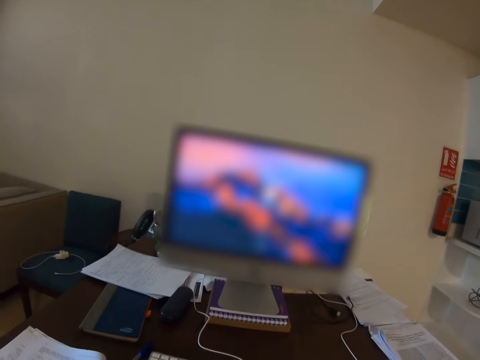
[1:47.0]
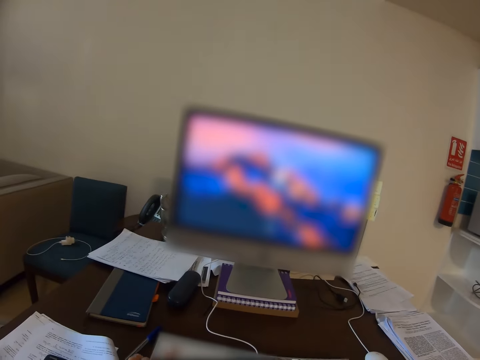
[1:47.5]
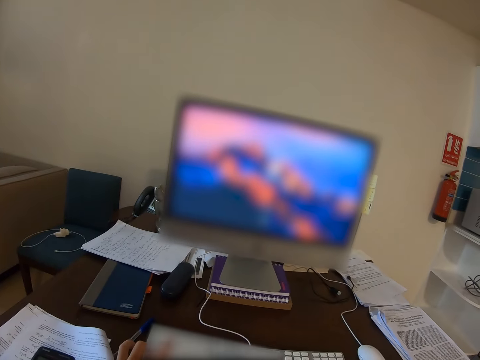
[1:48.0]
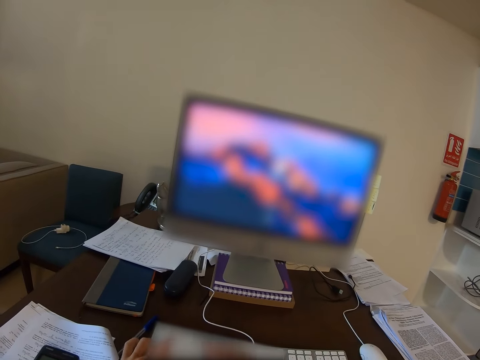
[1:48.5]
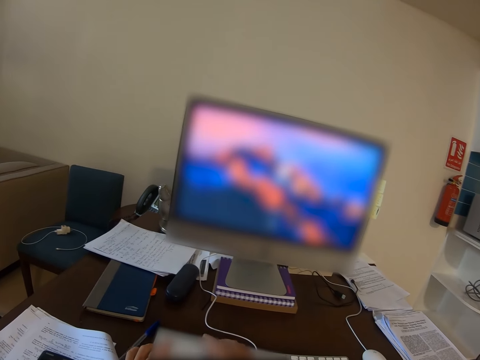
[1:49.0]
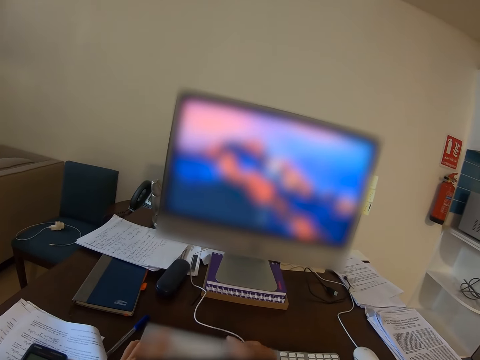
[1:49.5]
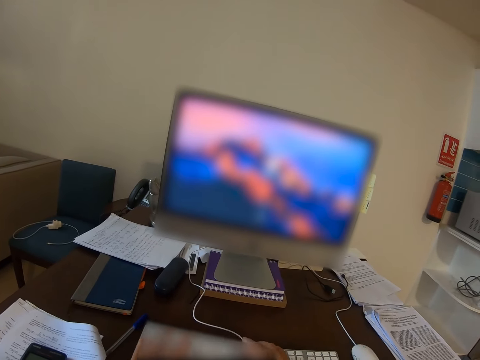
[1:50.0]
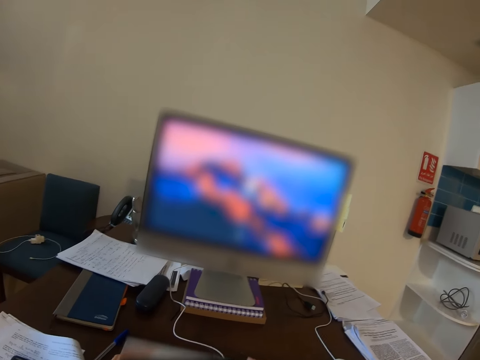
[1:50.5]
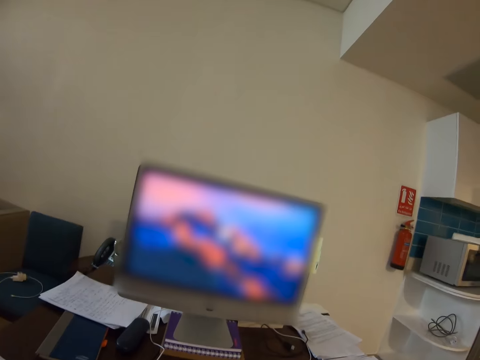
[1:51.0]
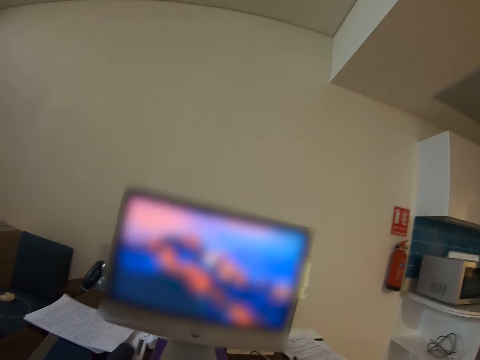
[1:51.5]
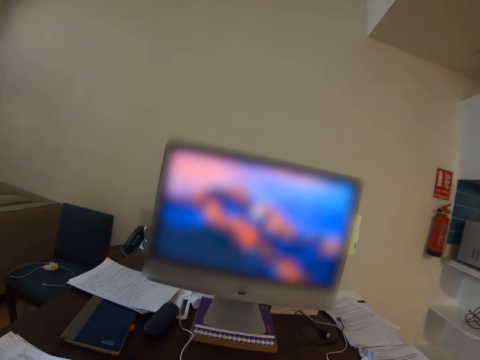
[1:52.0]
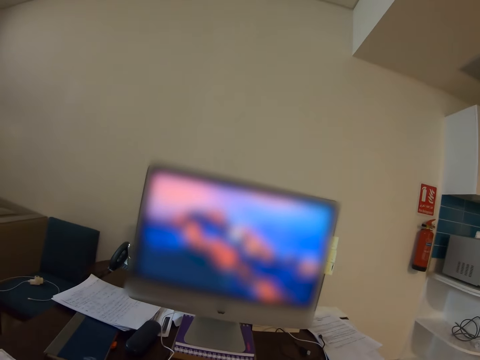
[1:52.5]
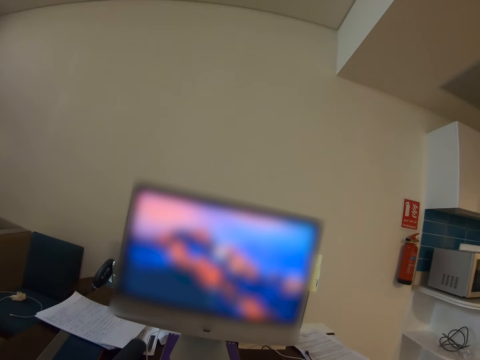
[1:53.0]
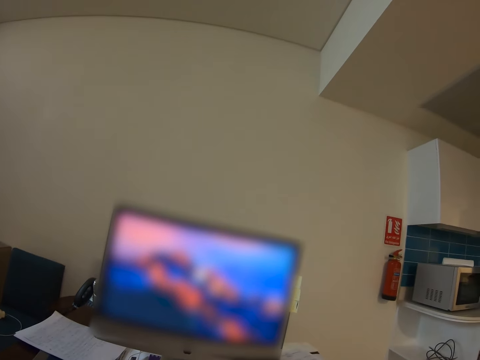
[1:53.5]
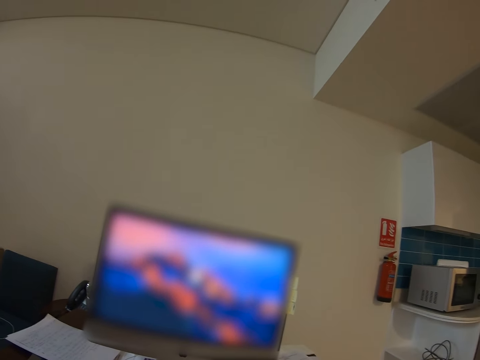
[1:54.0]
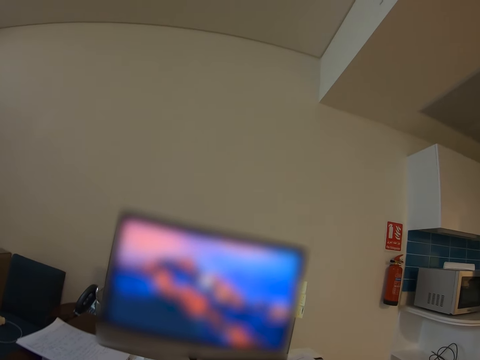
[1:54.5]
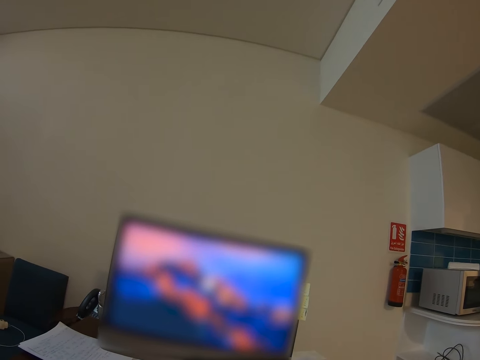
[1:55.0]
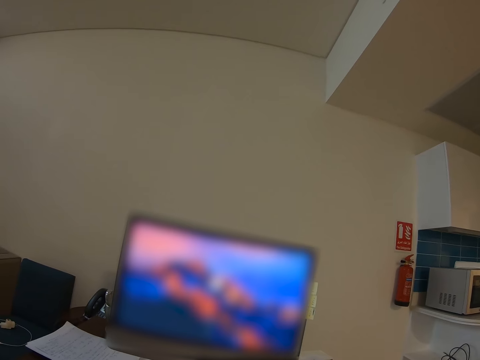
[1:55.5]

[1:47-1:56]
The camera wearer types with both hands. They scroll on the laptop with the mouse.

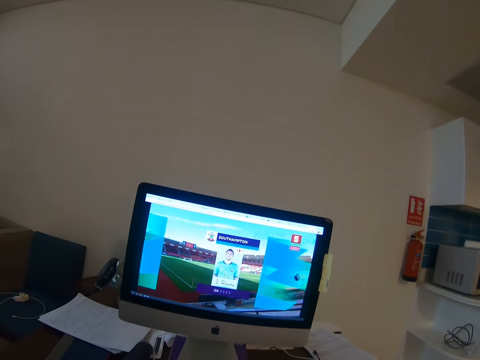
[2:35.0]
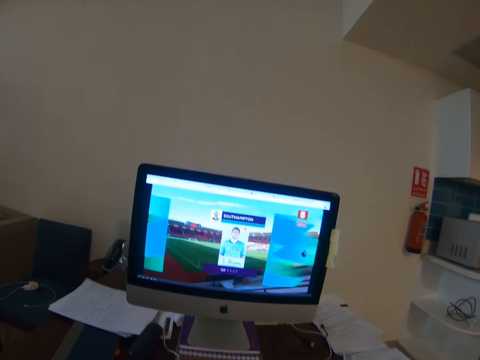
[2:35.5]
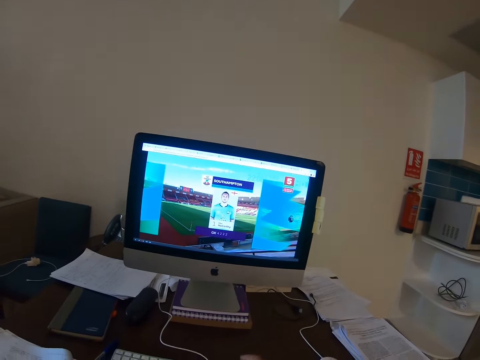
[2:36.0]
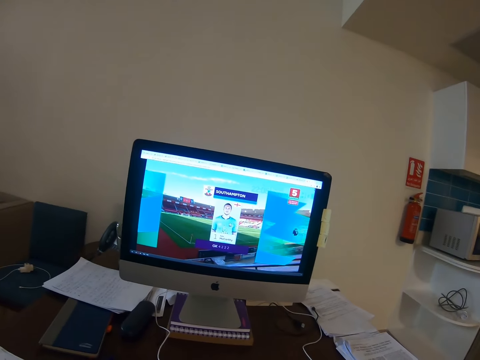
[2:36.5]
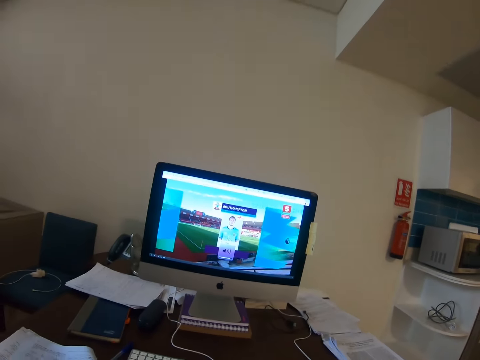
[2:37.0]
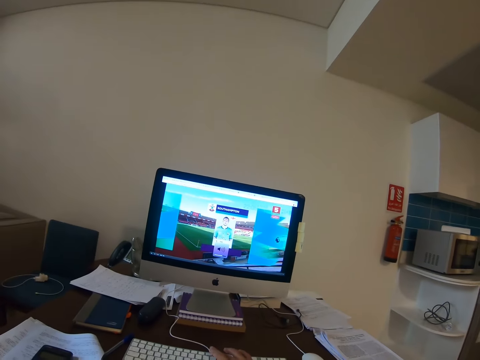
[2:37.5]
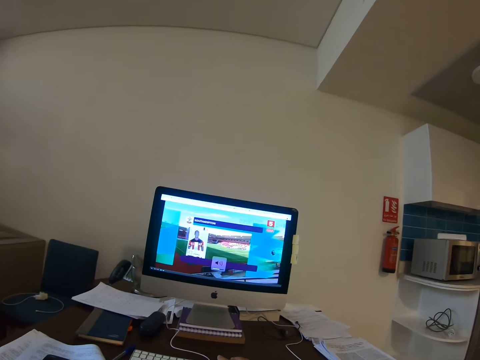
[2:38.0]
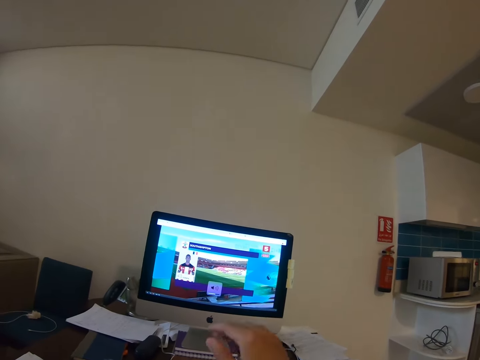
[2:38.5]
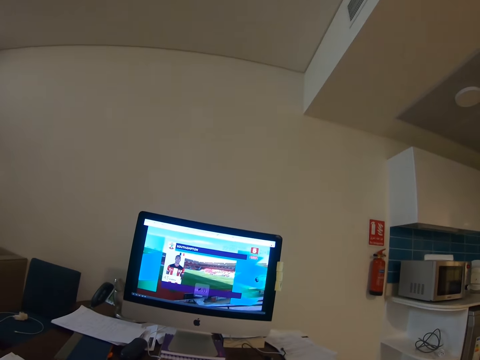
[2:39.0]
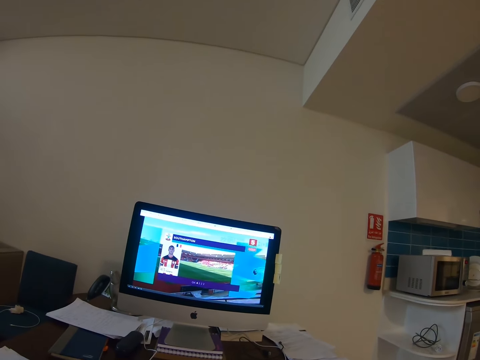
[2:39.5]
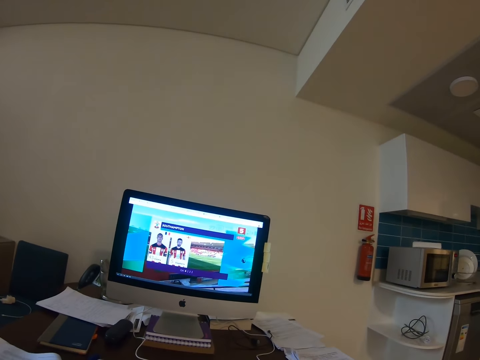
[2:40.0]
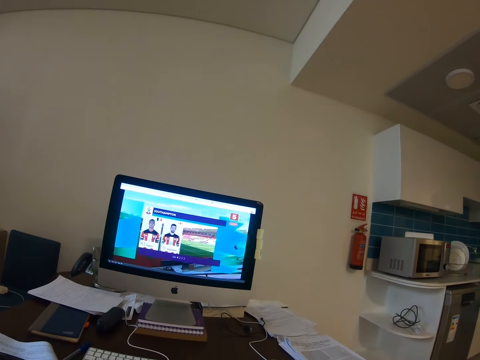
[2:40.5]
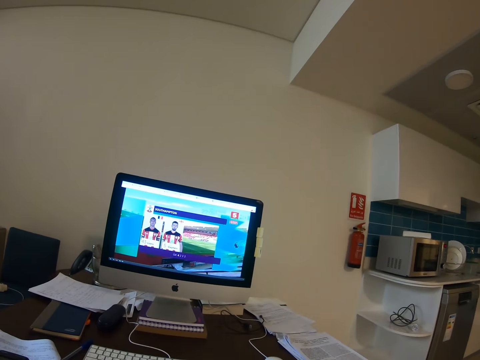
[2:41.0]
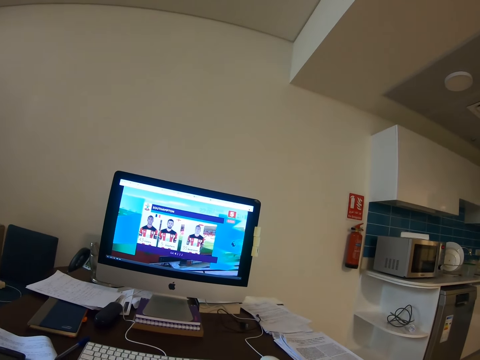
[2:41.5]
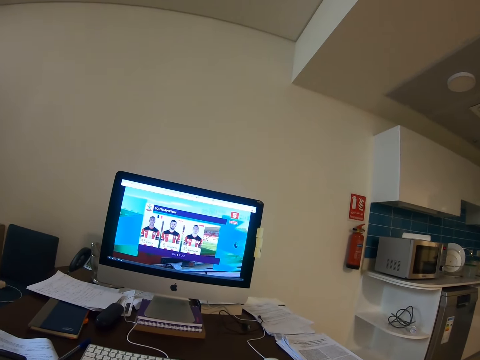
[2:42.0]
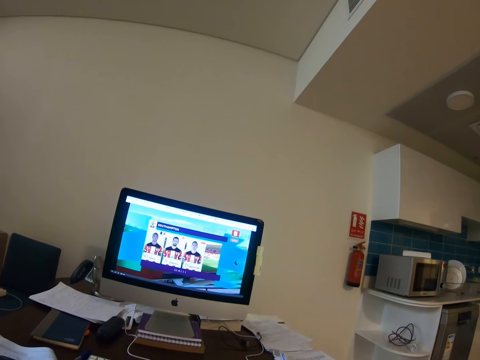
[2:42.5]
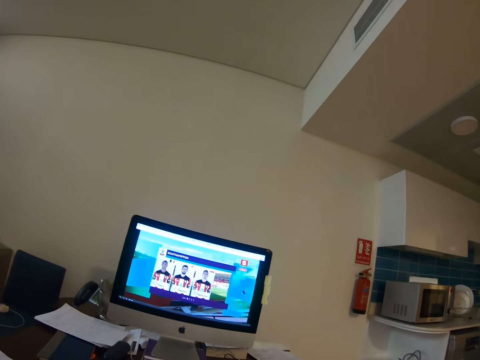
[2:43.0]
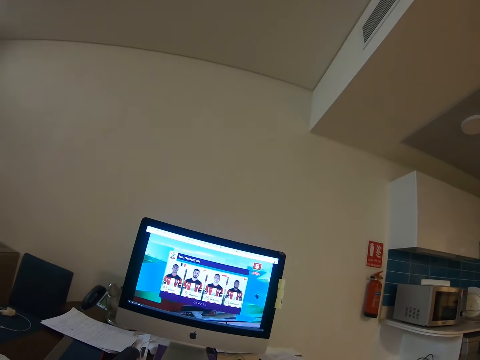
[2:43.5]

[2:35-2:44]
The camera wearer watches the football game from the laptop. They lift the right hand.

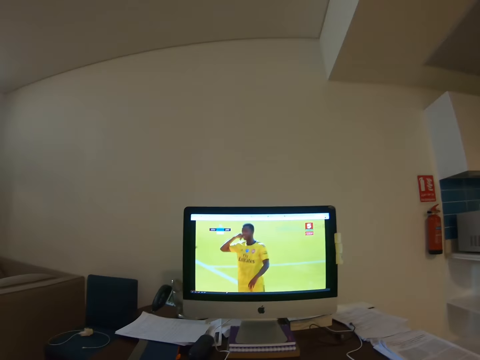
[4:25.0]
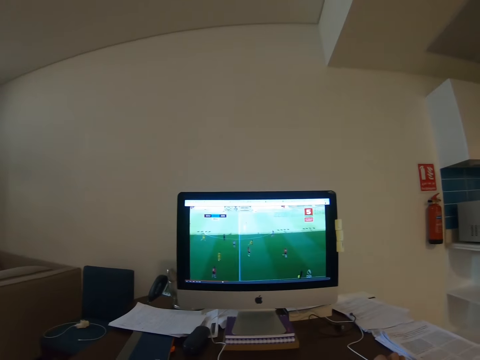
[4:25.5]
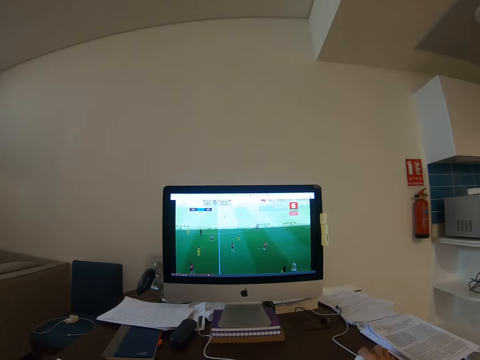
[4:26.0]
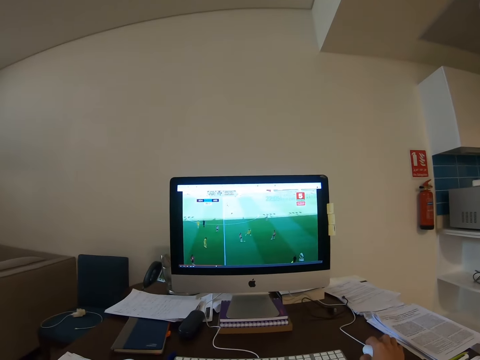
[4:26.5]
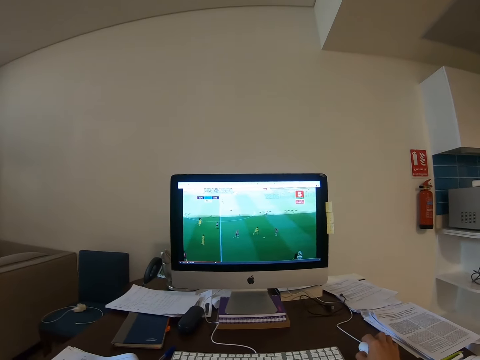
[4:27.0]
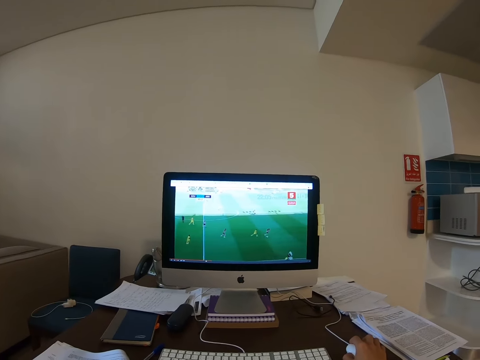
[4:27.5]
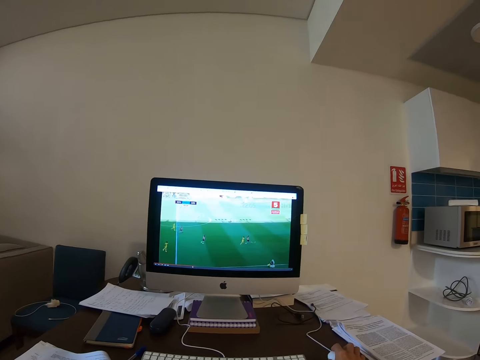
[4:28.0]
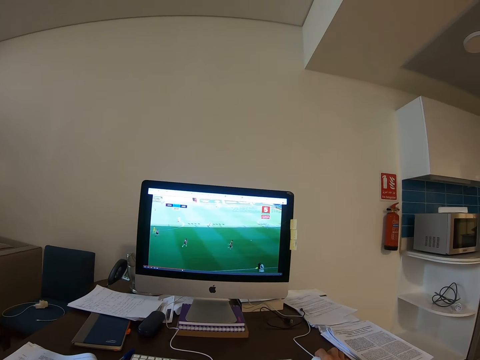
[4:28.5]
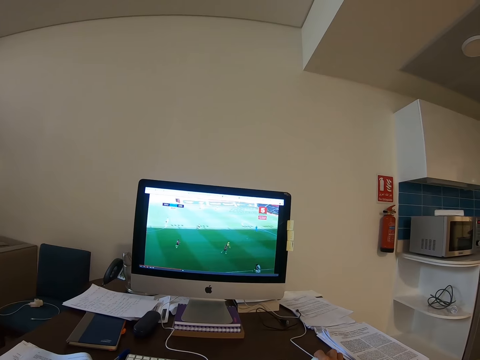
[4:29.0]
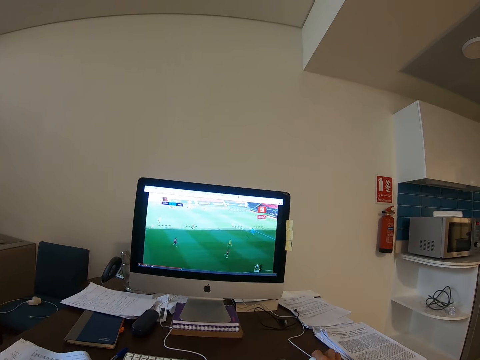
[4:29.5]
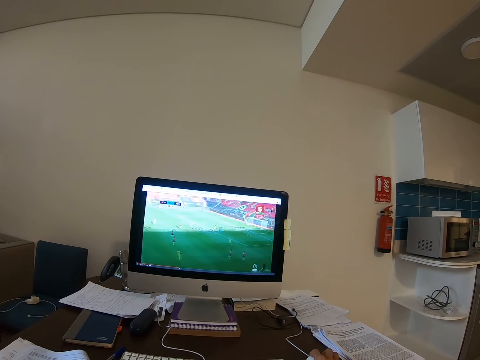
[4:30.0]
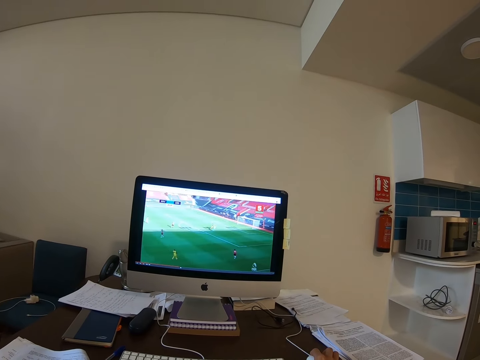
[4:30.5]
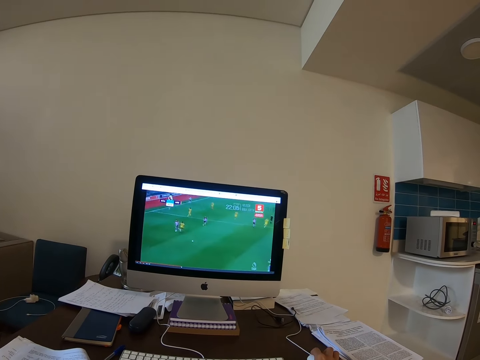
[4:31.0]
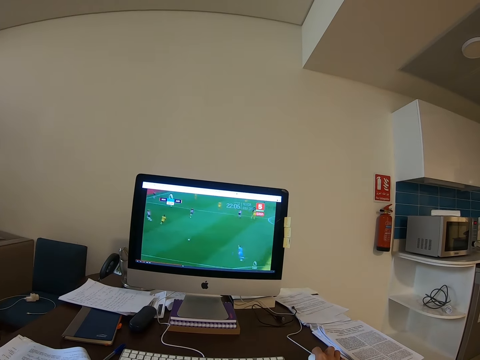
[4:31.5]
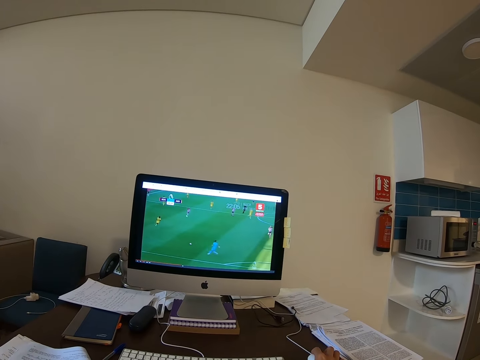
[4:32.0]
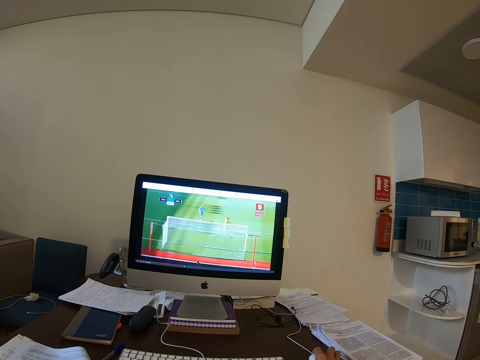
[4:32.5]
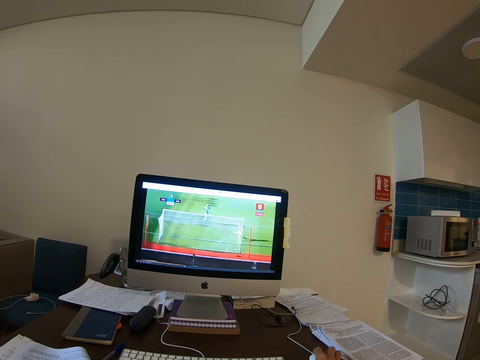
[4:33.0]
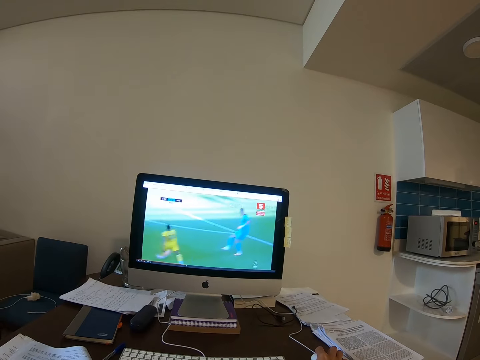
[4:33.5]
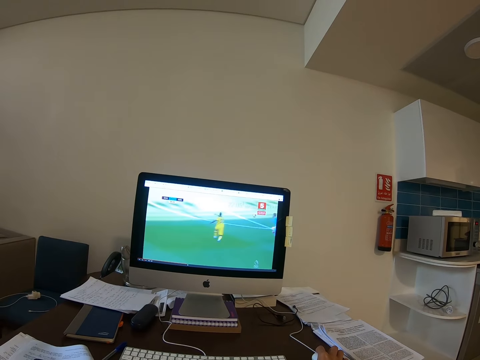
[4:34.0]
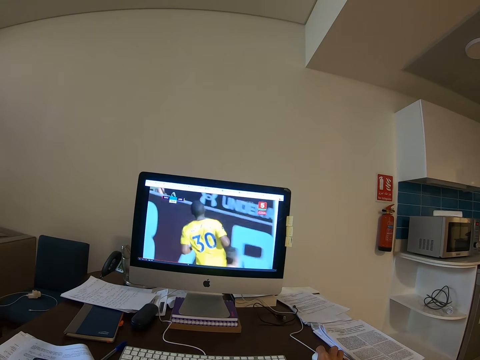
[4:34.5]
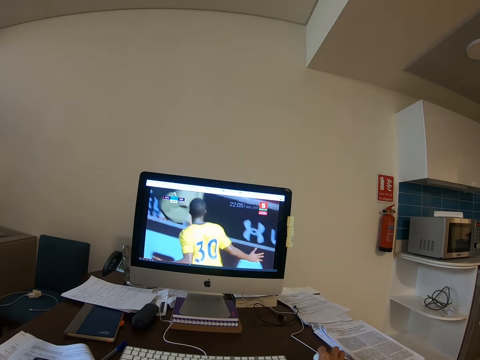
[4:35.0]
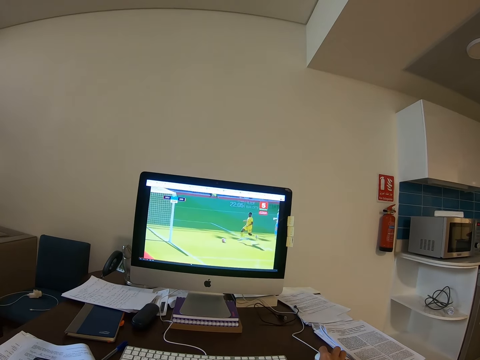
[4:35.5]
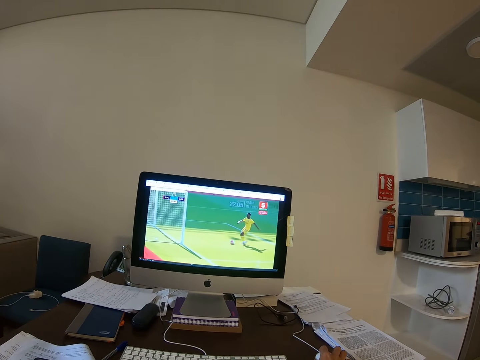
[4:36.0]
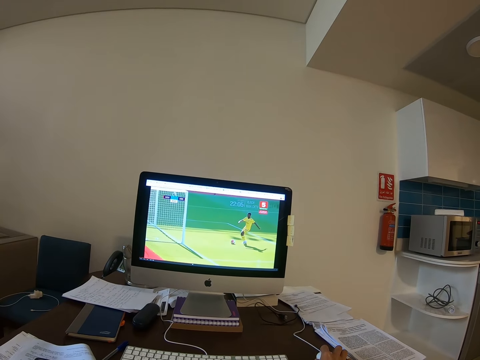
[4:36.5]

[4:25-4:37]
The camera wearer scrolls on the laptop with the mouse. They hold the mouse.
